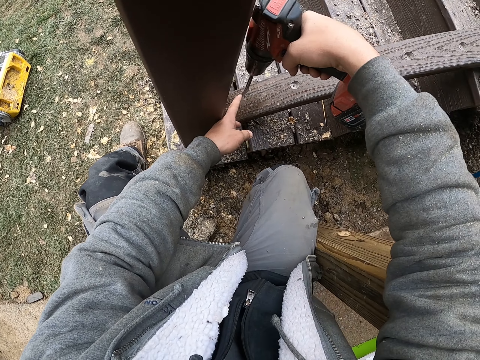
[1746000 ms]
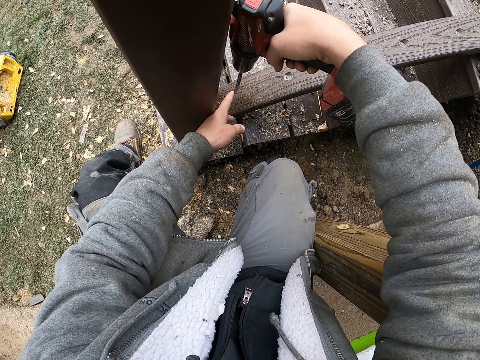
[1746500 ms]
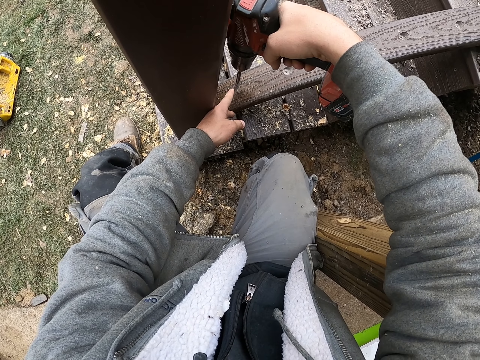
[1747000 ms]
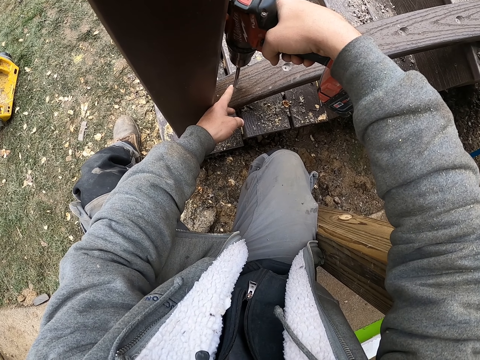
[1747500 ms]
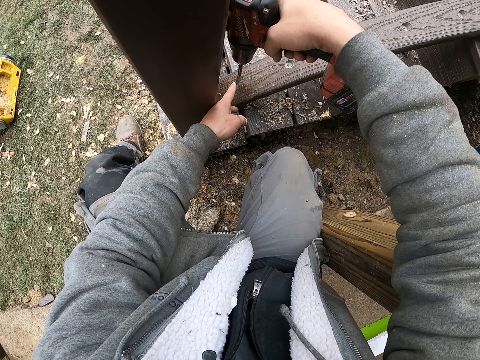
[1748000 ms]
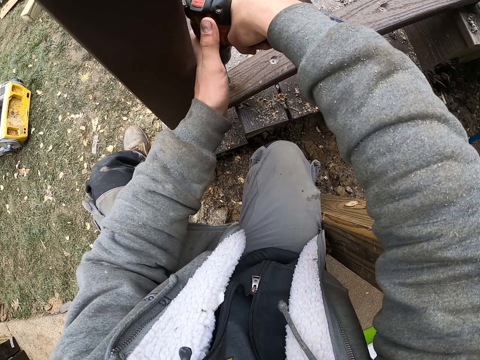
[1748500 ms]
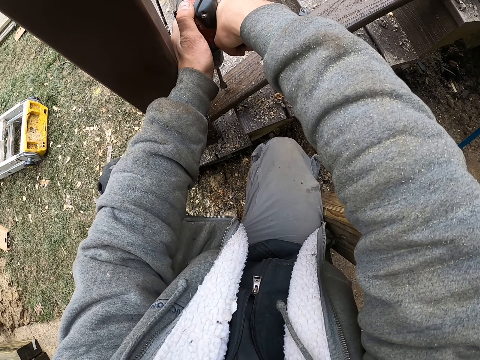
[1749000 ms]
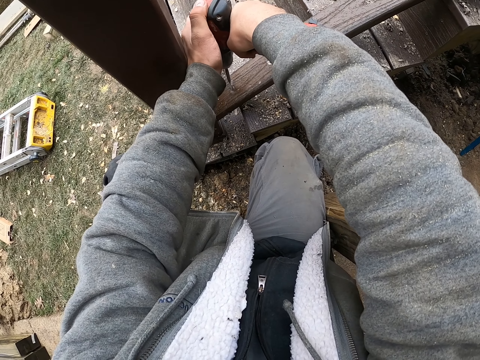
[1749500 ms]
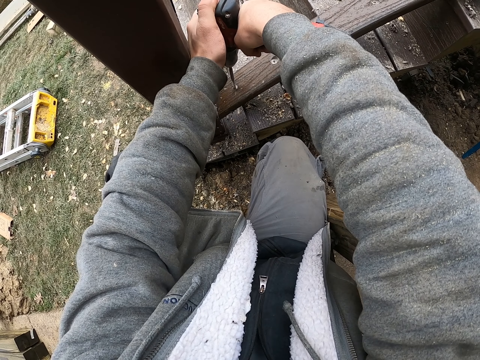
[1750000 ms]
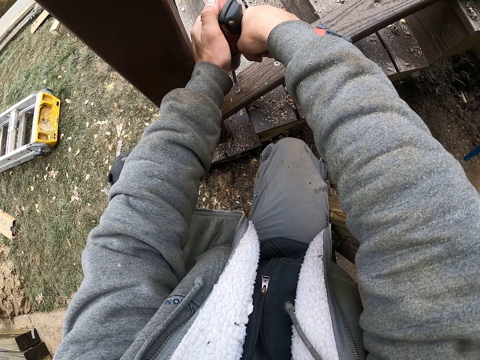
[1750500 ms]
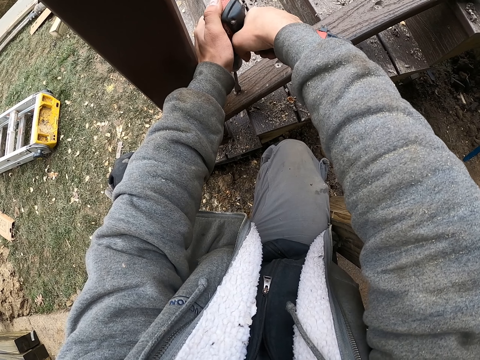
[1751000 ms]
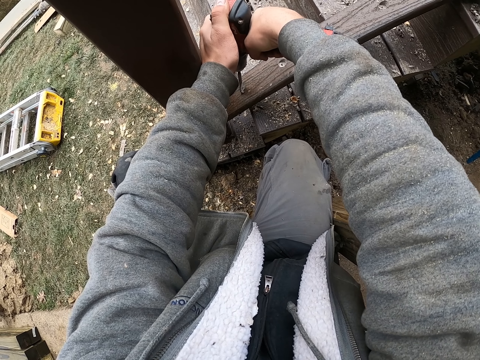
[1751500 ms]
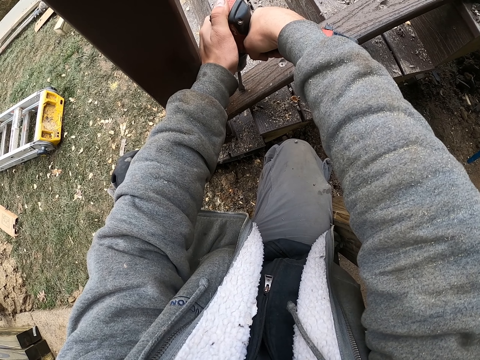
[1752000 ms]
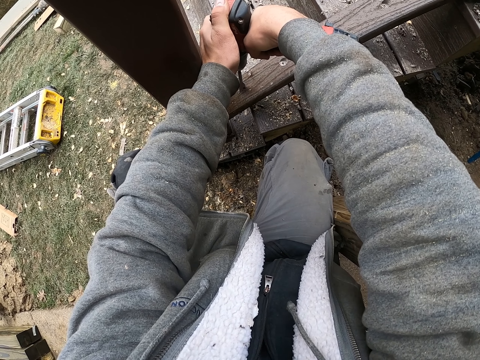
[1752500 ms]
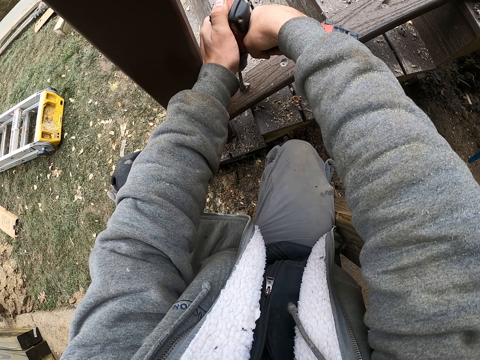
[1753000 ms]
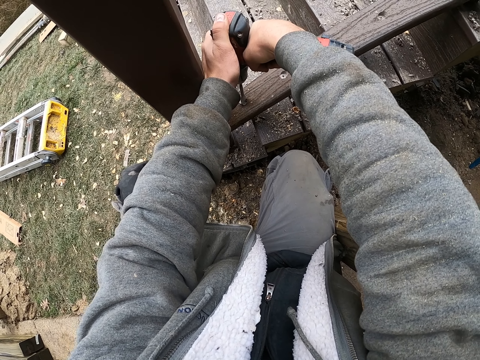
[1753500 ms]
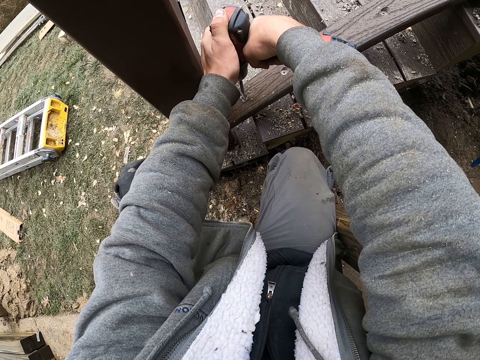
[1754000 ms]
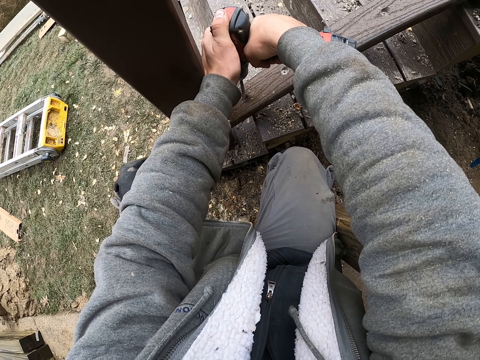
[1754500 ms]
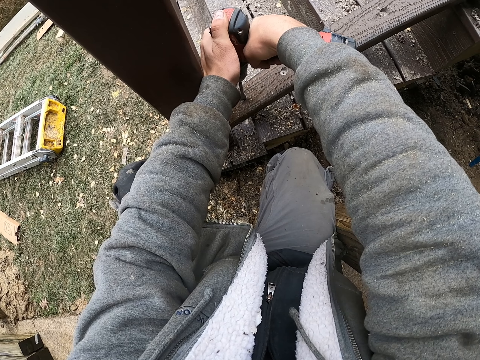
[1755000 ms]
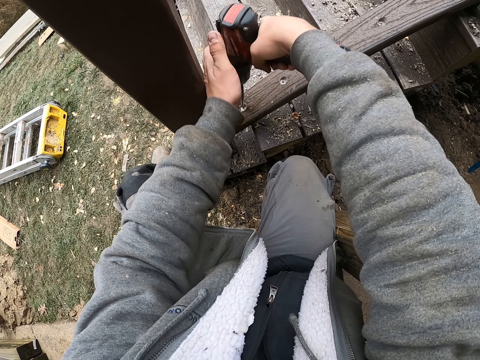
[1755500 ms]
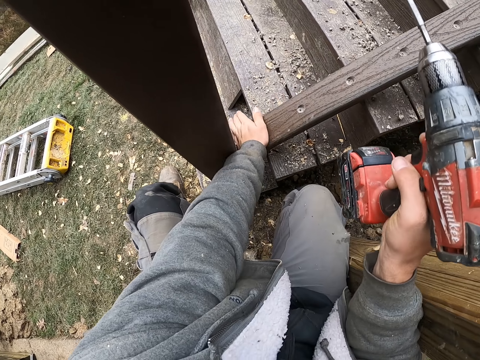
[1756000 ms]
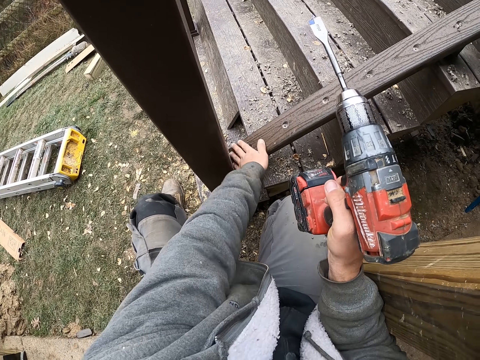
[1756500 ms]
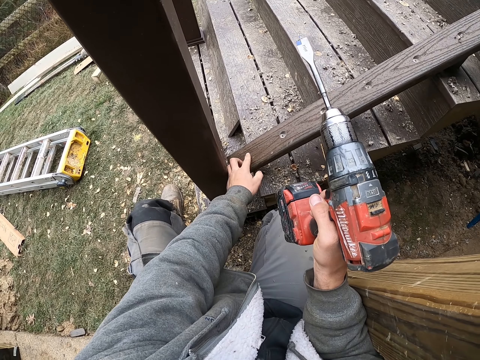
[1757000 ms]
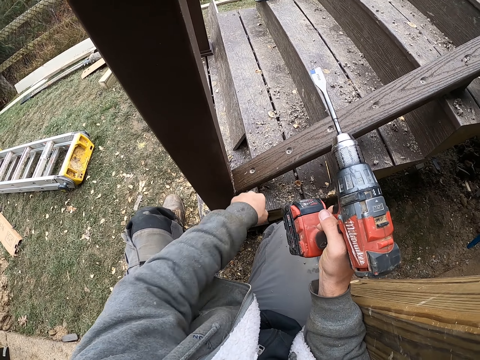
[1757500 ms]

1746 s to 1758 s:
The camera wearer points at the drill bit. They hold the drill with both hands. They drill a hole in the wood. They stop drilling. They wipe the wood with the hand.

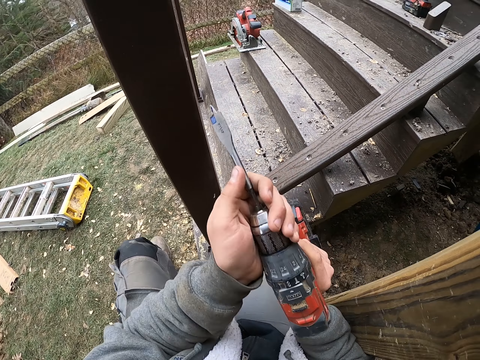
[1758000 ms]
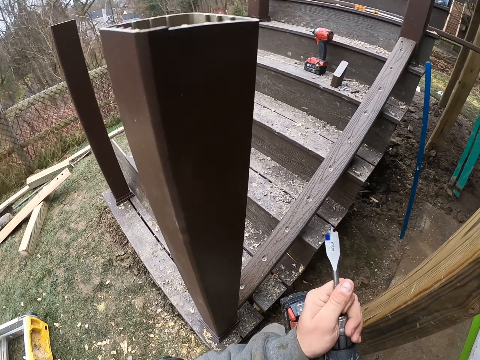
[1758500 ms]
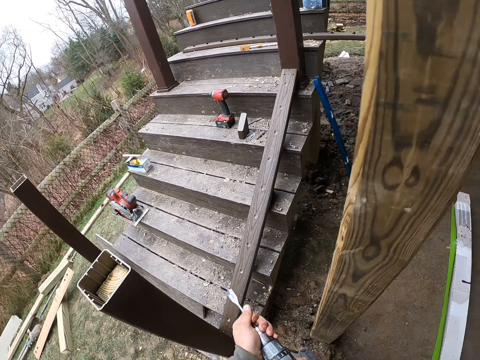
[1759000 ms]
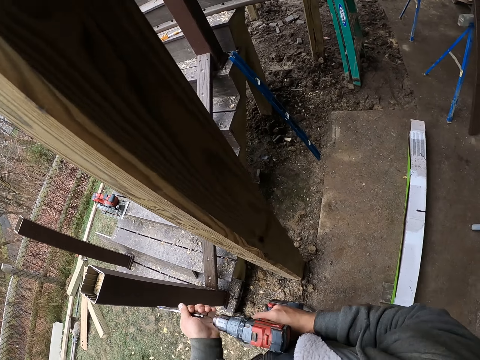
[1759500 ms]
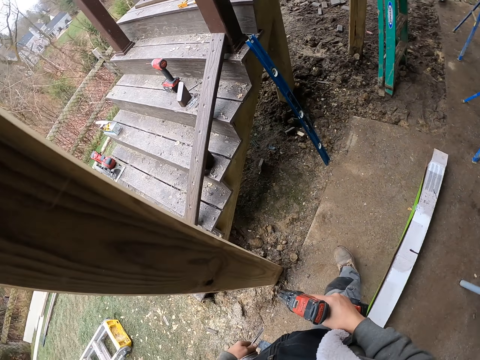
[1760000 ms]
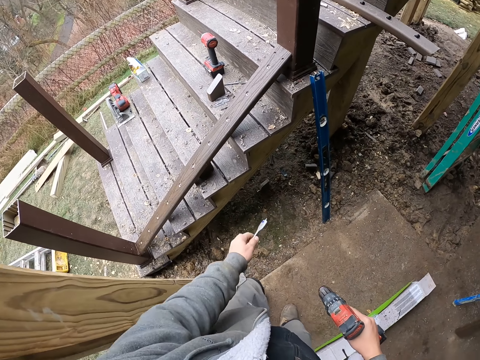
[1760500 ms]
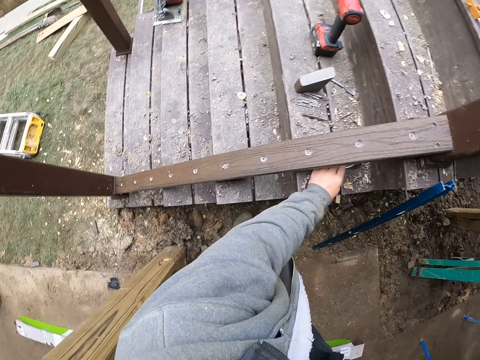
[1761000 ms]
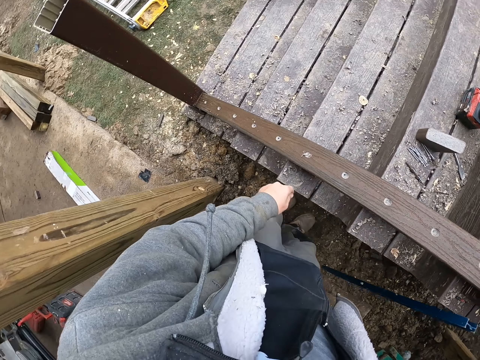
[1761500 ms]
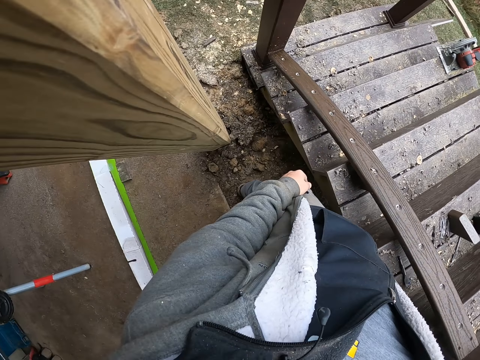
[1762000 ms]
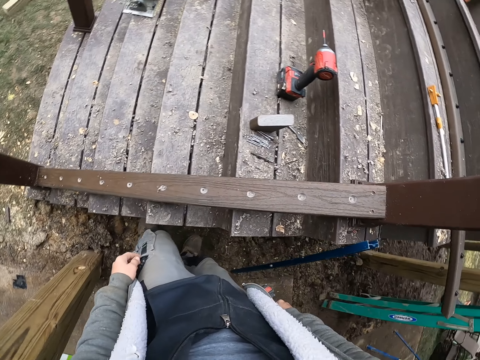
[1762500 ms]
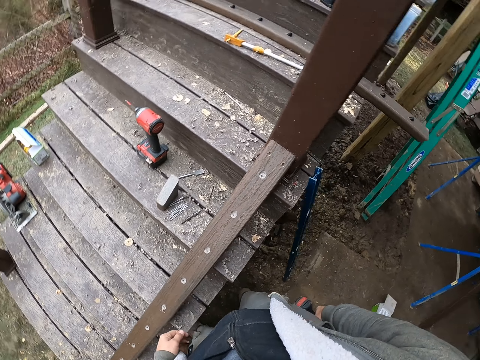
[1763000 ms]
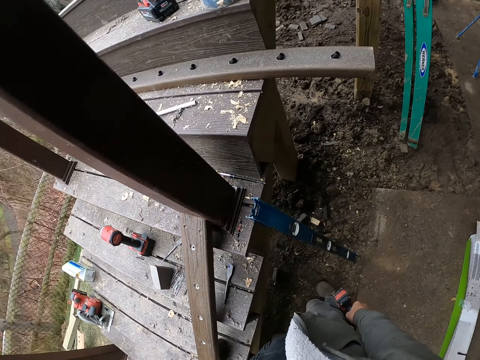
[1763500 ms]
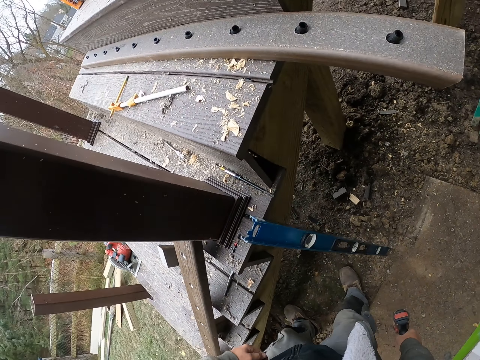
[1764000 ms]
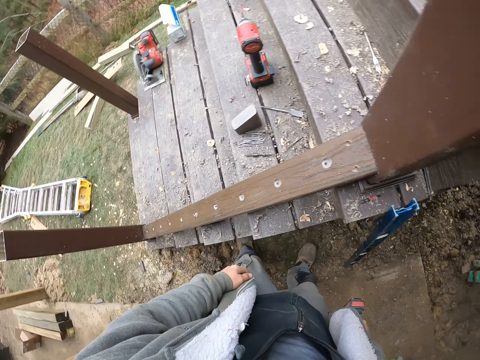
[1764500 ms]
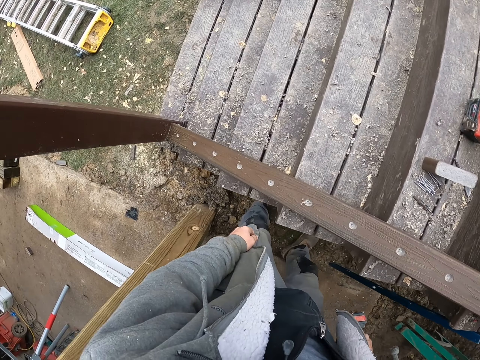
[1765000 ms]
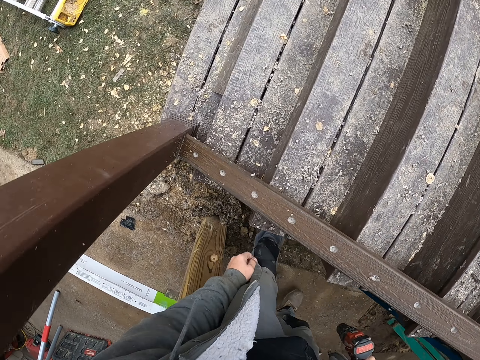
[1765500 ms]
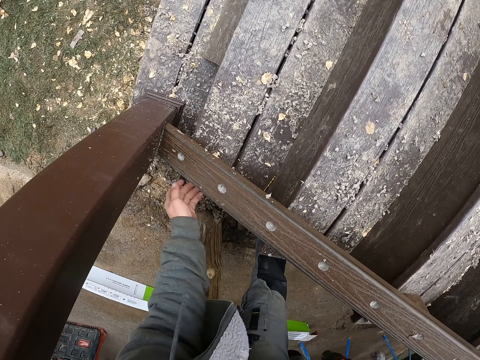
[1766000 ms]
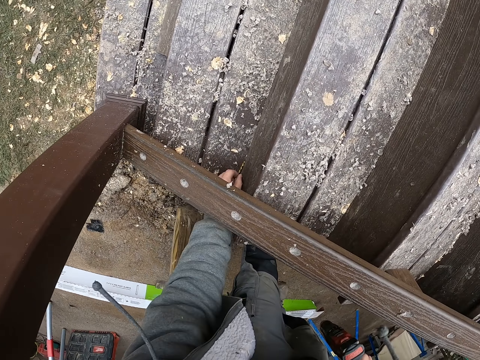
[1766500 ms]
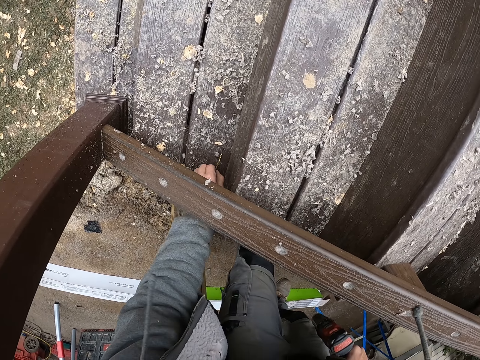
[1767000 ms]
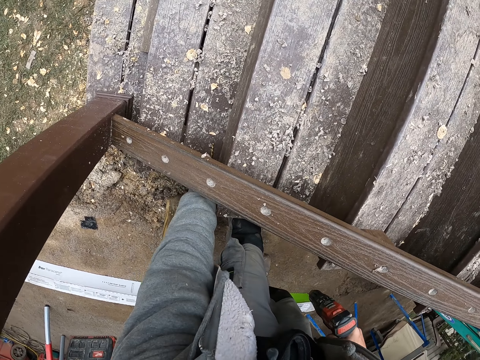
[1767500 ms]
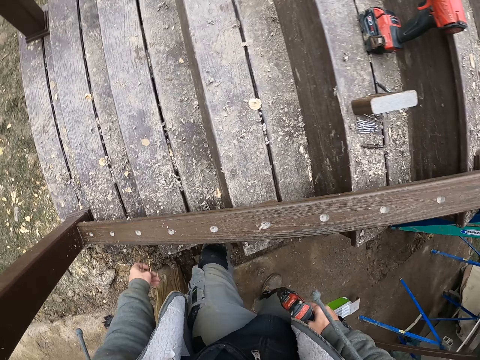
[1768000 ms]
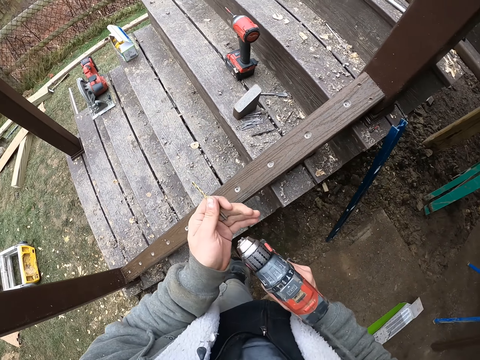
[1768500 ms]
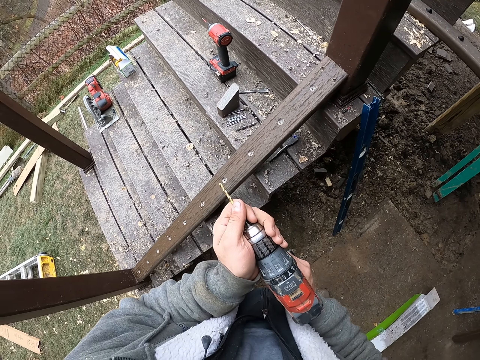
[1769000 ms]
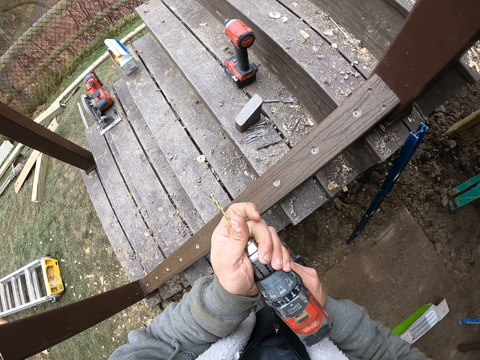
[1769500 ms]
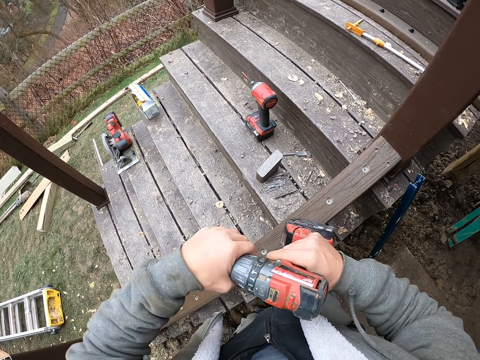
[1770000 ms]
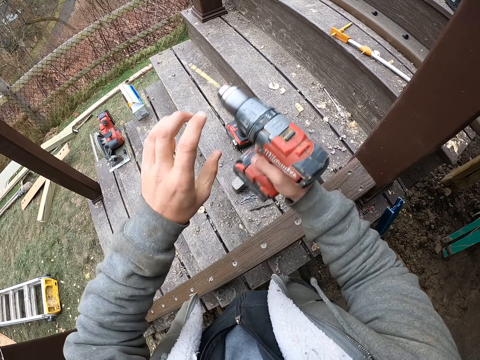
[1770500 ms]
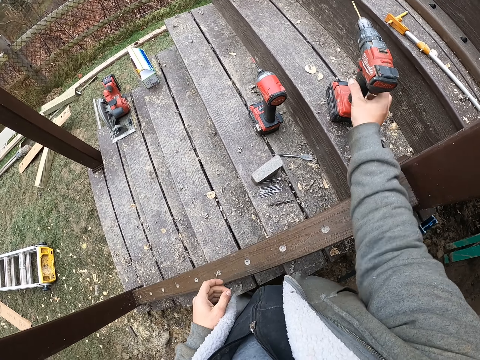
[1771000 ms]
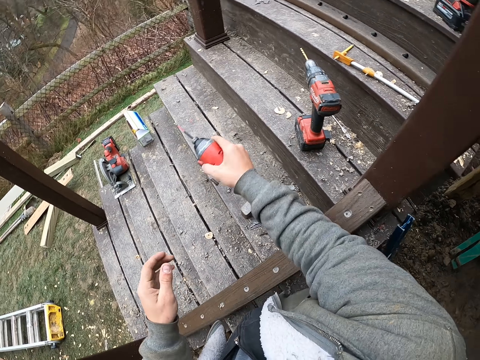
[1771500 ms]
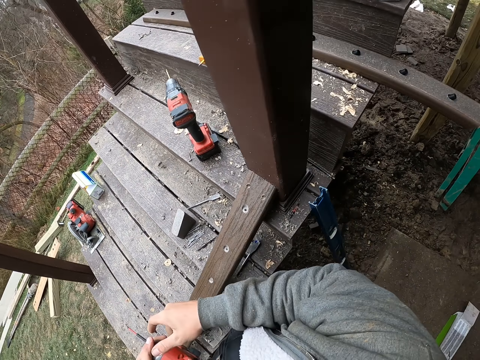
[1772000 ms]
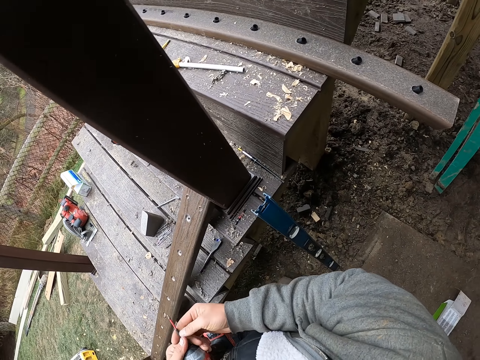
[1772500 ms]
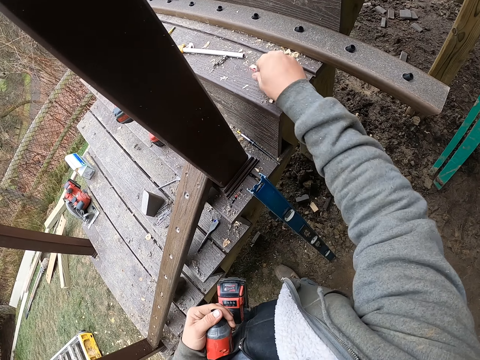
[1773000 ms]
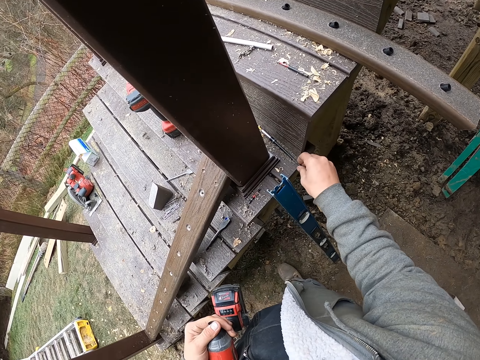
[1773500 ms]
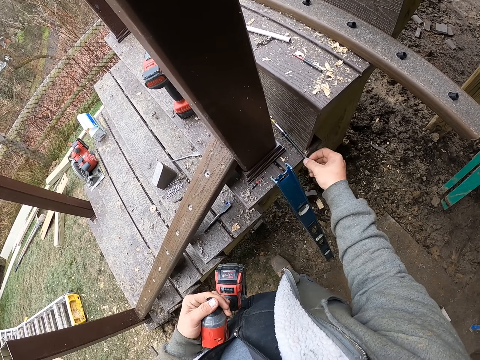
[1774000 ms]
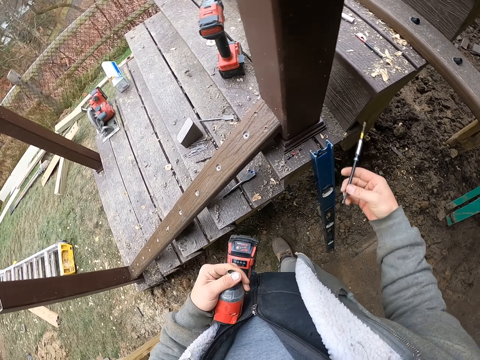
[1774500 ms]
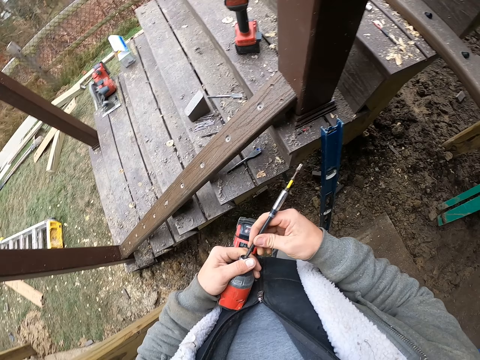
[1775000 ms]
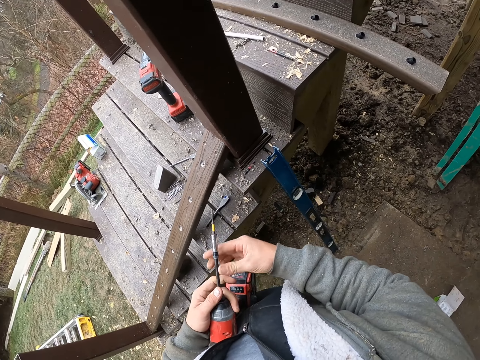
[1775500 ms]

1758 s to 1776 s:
The camera wearer holds the drill bit. They remove the drill bit from the drill. They move. They put the drill bit on the staircase. They look around. They pick the drill bit from the staircase. They insert the drill bit into the drill. They put the drill on the staircase. They pick the drill from the staircase. They remove the drill bit from the drill. They put the drill bit on the staircase. They pick the drill bit from the staircase. They fix the bit to the drill.
